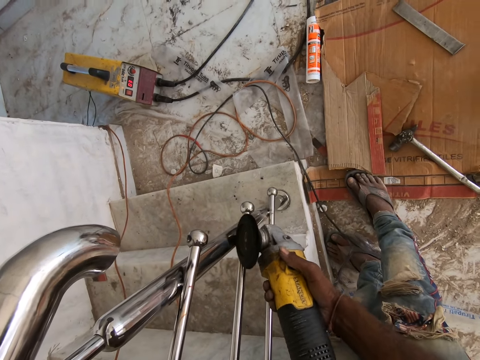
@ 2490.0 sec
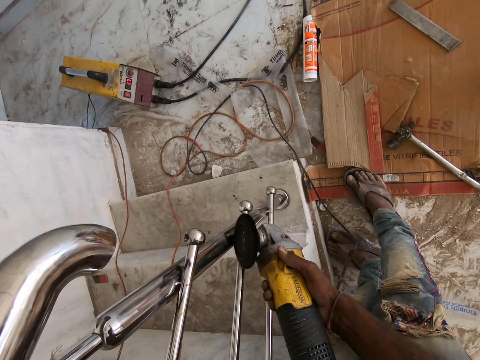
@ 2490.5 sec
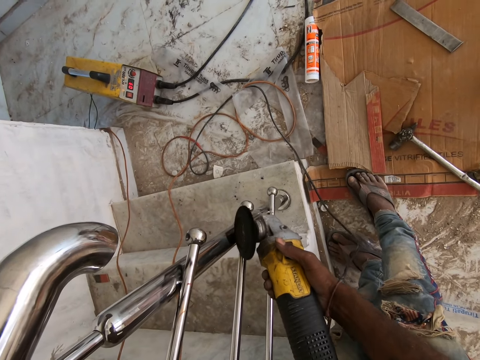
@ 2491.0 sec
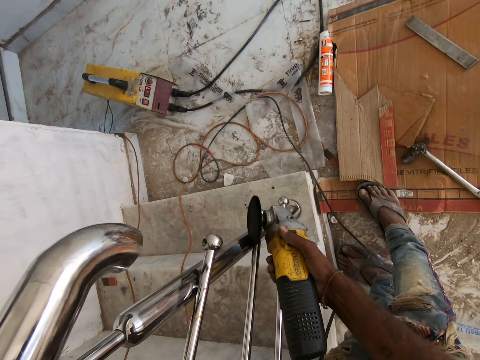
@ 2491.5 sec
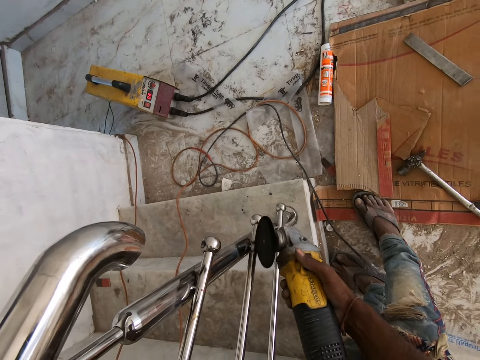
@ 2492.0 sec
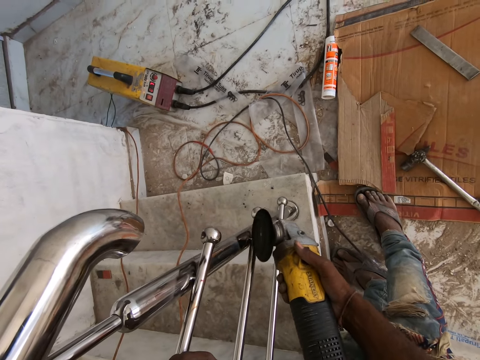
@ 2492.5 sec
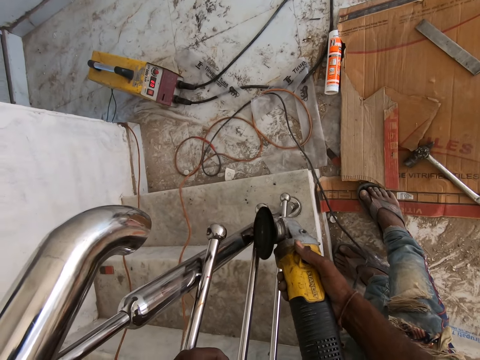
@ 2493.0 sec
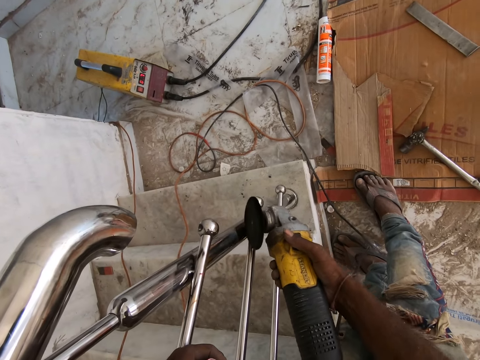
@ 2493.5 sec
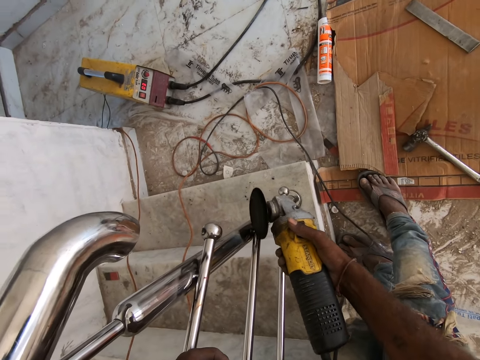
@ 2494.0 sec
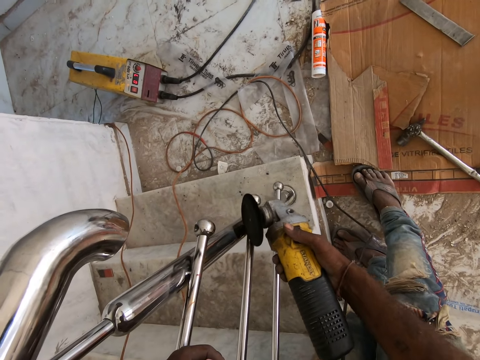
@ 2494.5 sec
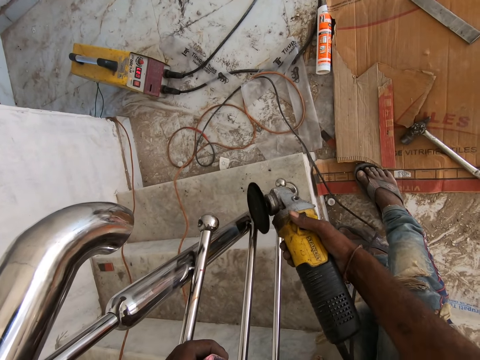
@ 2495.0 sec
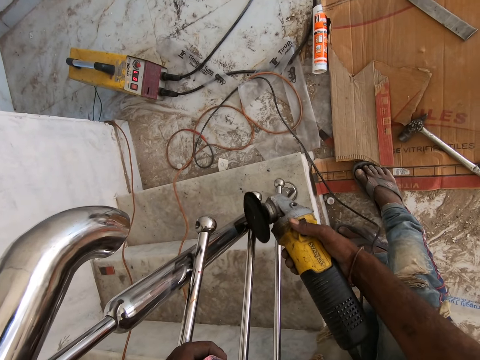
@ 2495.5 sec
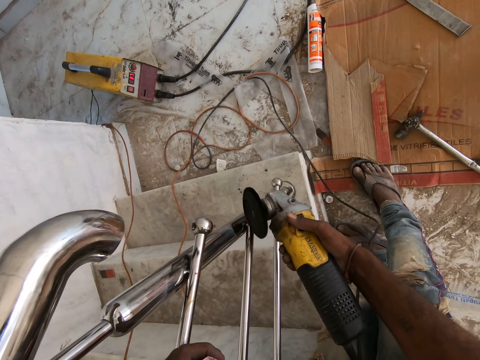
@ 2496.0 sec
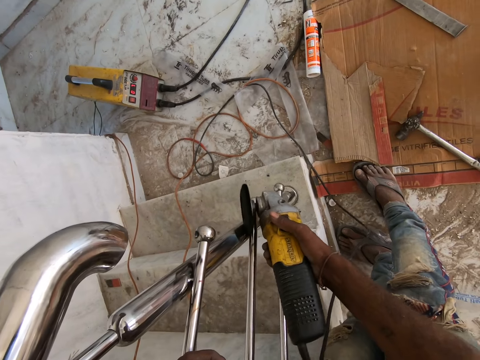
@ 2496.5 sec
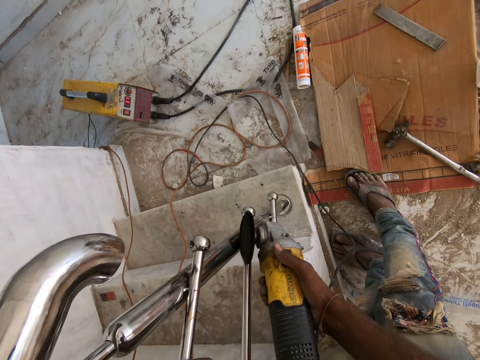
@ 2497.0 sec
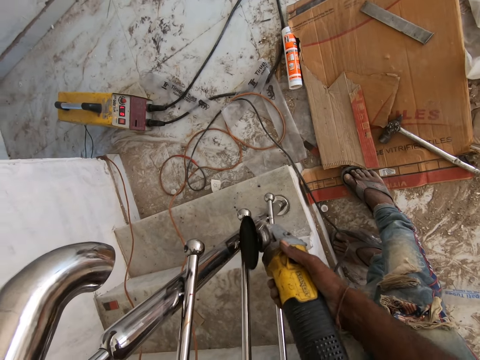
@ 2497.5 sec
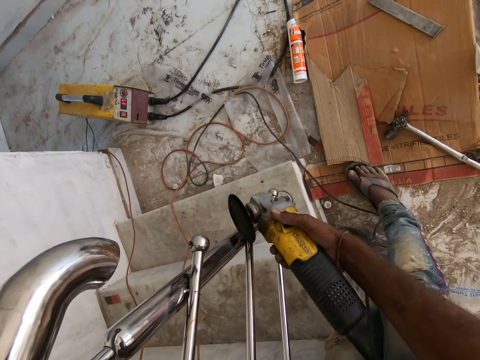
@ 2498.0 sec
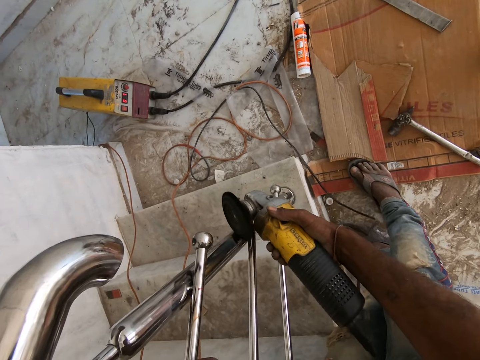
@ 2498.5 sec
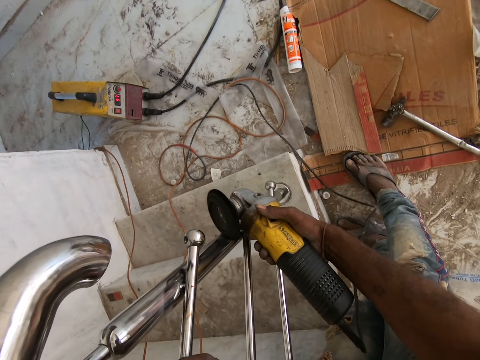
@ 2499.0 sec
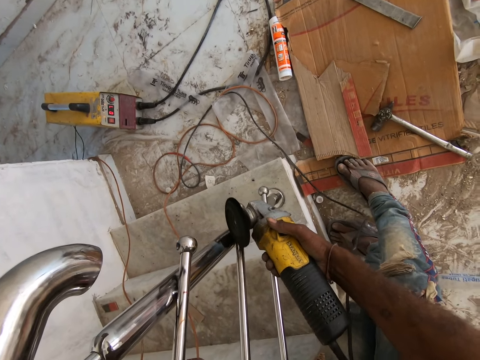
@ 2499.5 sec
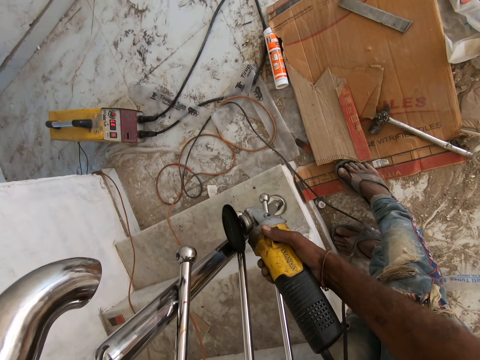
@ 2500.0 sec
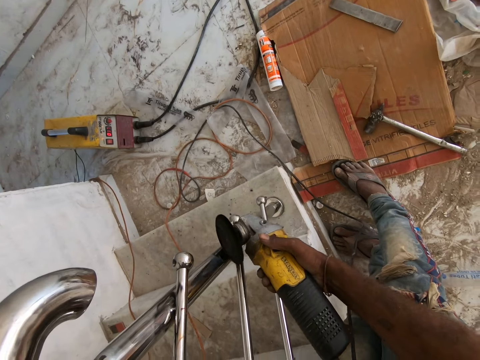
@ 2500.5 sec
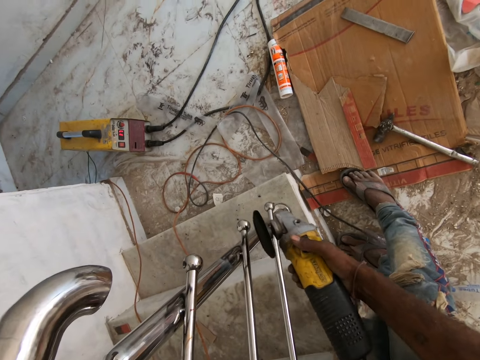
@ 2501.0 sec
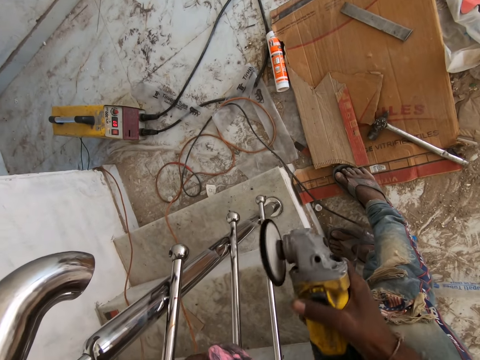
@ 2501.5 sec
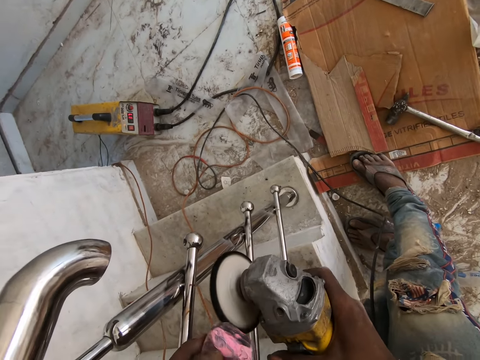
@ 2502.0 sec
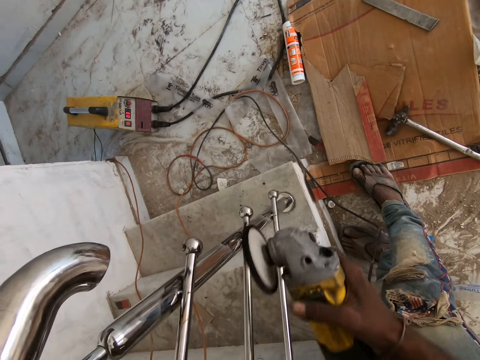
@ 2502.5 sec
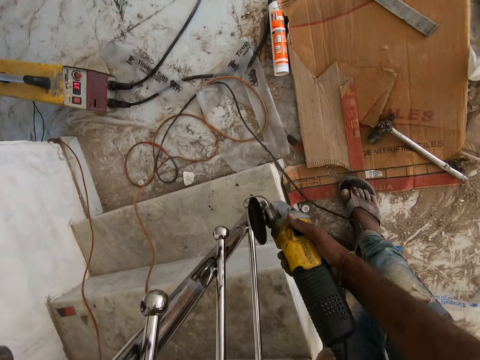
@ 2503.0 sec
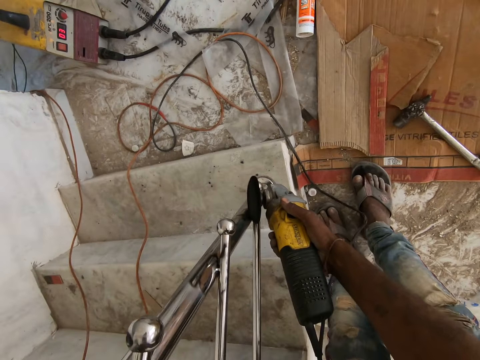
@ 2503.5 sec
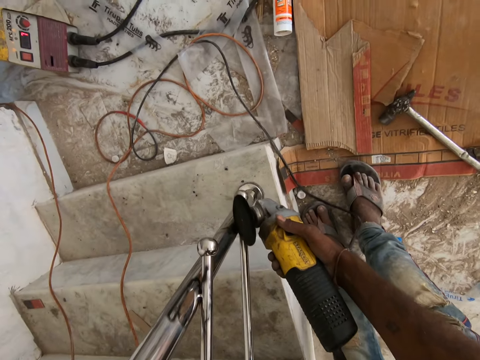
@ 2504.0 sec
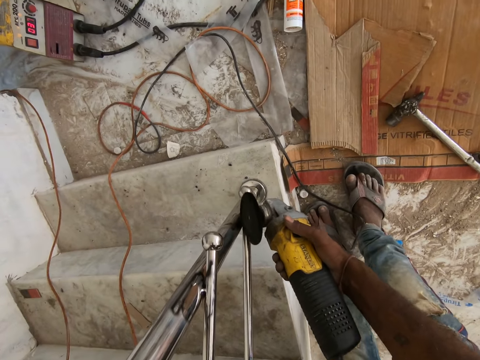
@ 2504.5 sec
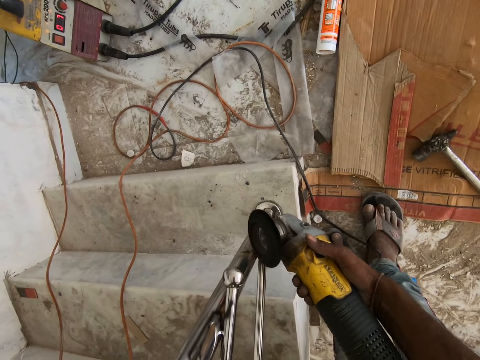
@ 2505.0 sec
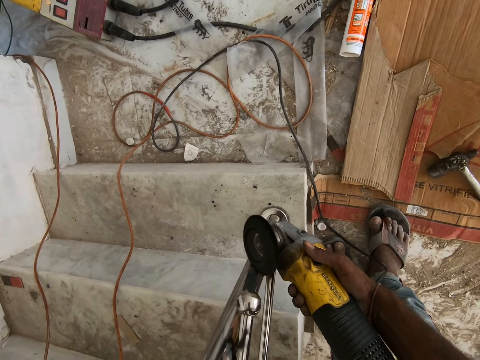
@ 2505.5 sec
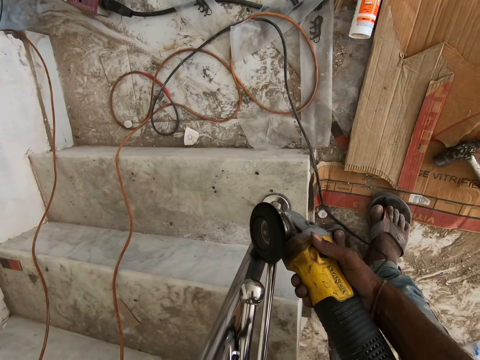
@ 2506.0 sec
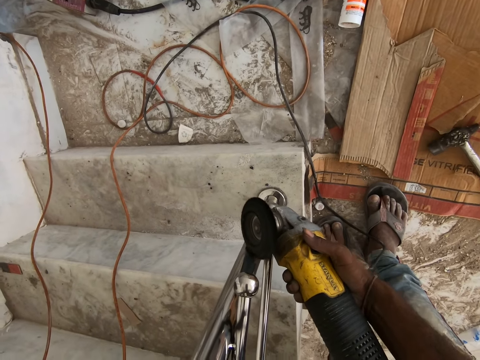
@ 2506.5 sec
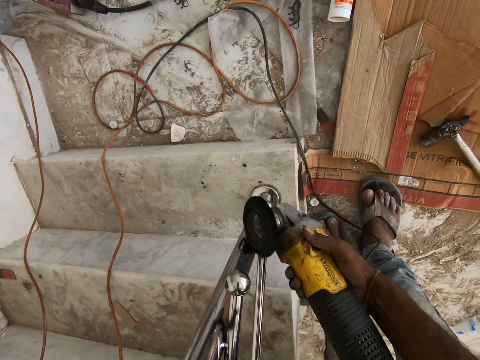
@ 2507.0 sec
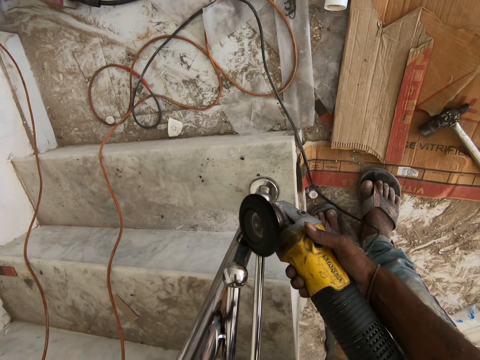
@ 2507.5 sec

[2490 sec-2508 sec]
The camera wearer polishes the rotary tool with the bar rouge in his left hand. He smoothens the rail with the rotary tool in his right hand.

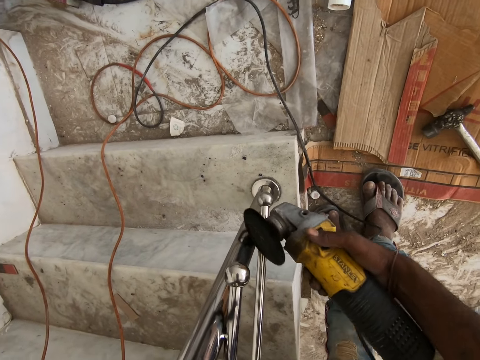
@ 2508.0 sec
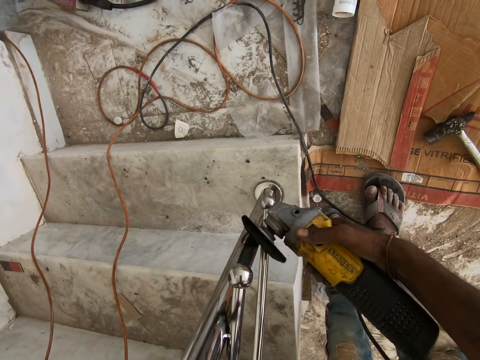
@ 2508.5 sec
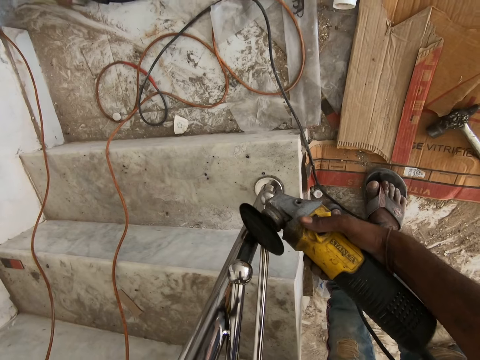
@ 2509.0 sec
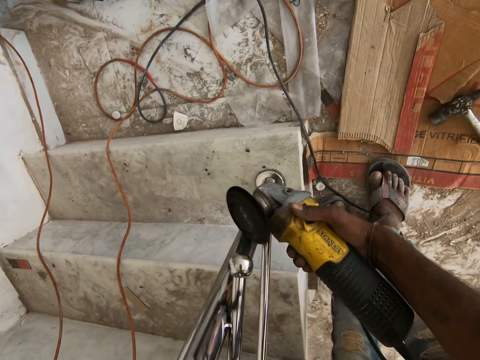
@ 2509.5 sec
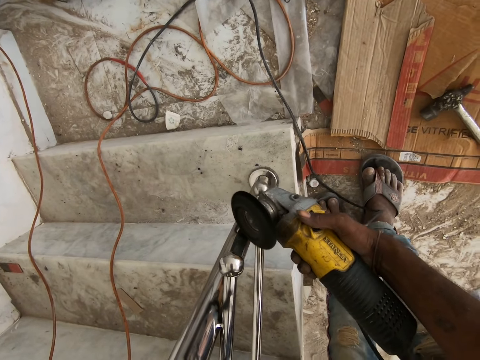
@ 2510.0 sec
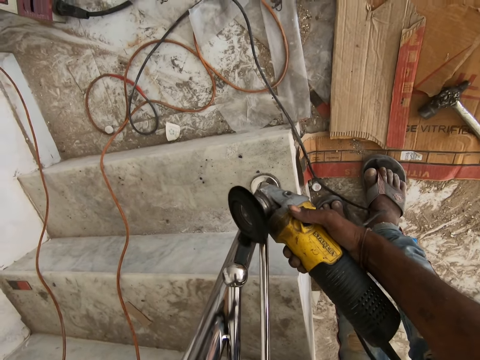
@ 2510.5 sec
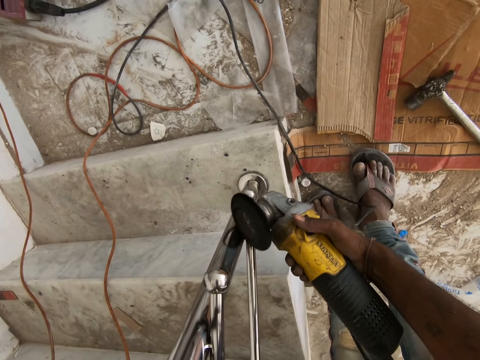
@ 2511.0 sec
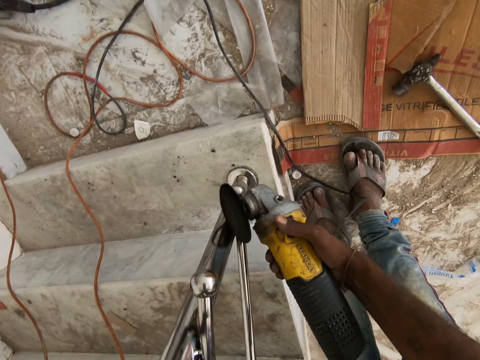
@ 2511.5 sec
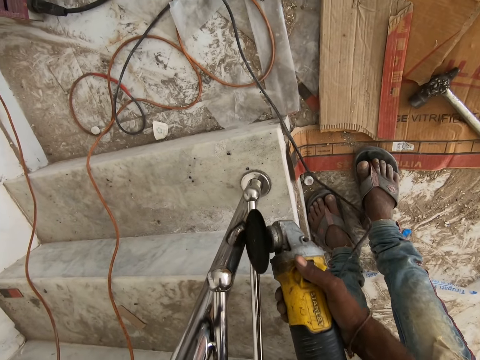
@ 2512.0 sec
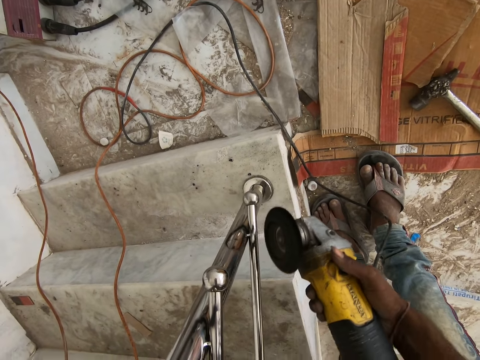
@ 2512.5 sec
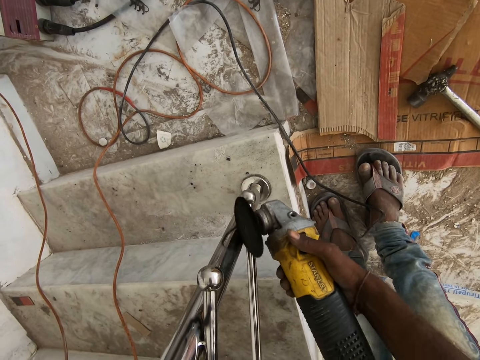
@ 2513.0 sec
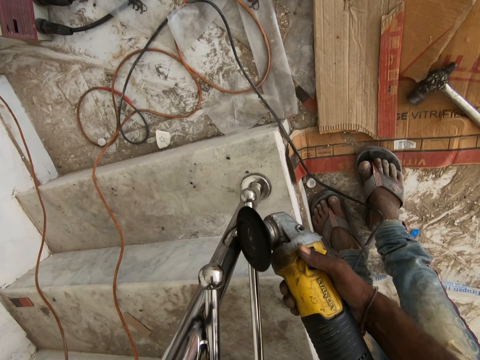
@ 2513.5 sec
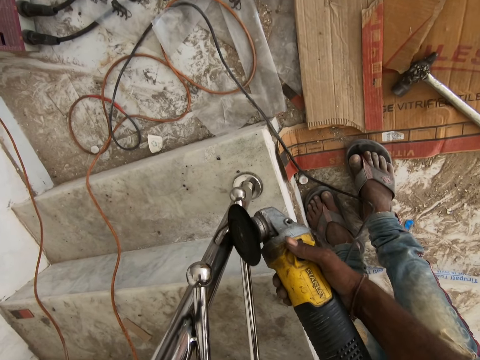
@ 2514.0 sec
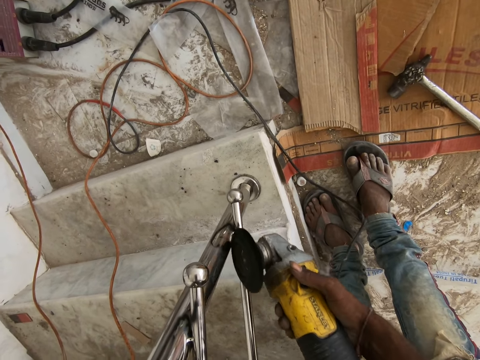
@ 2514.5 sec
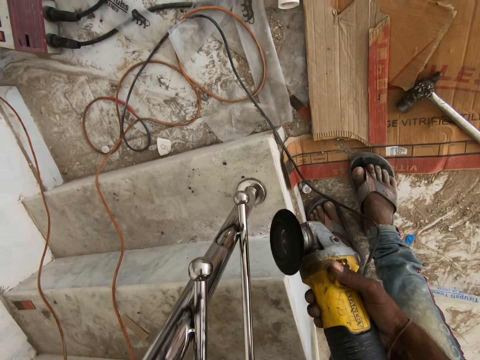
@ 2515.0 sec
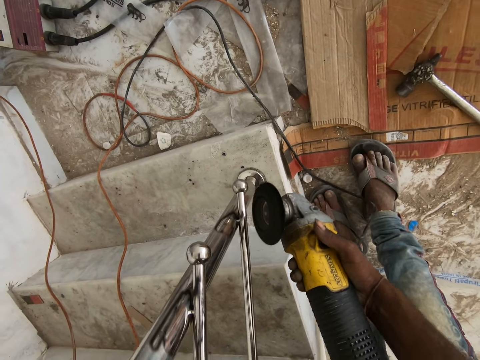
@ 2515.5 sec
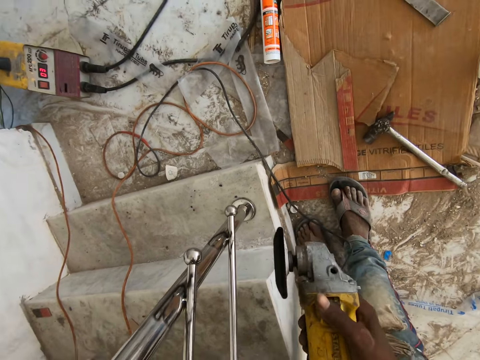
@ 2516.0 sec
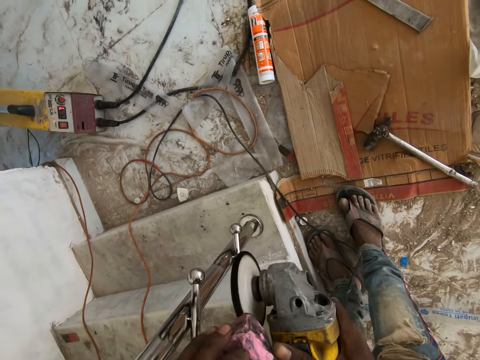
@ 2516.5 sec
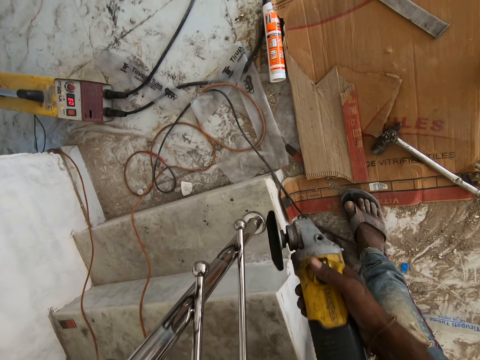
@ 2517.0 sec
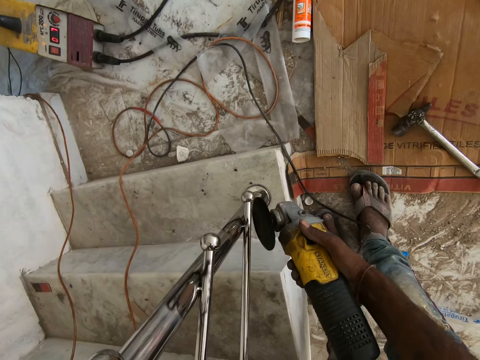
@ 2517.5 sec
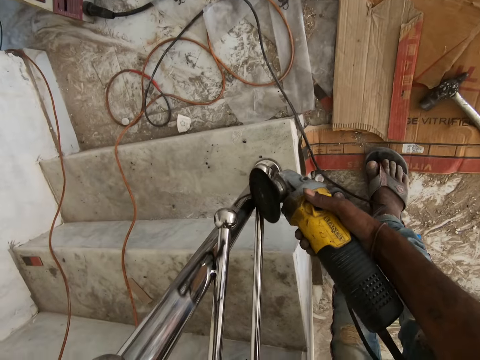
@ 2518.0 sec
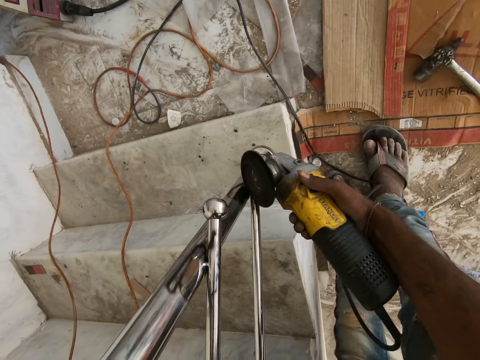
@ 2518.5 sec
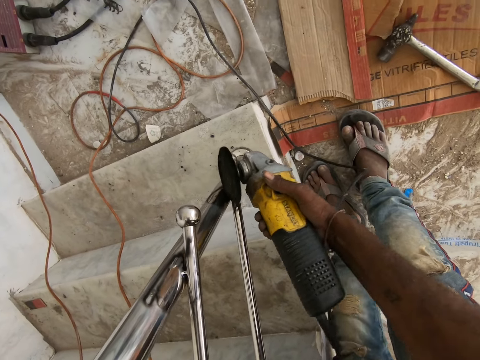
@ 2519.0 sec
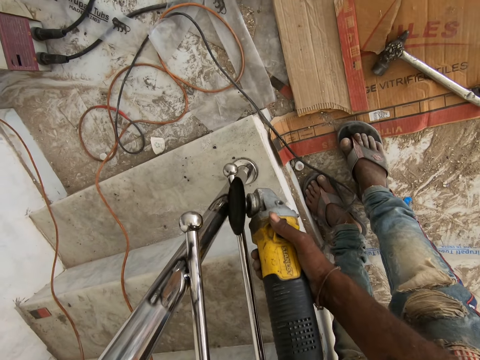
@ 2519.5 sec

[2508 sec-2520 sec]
The camera wearer polishes the rotary tool with the bar rouge in his left hand. He smoothens the rail with the rotary tool in his right hand.
